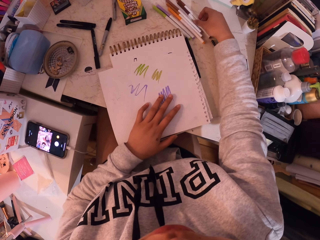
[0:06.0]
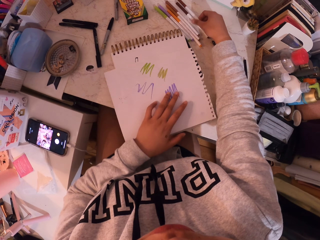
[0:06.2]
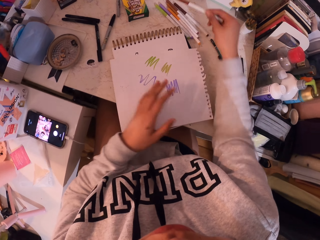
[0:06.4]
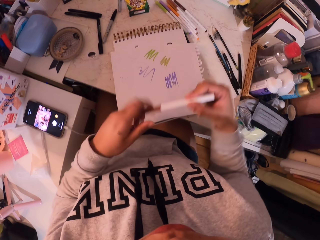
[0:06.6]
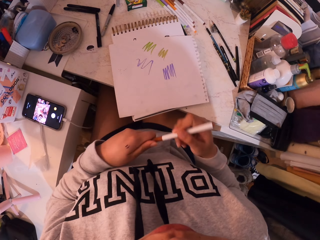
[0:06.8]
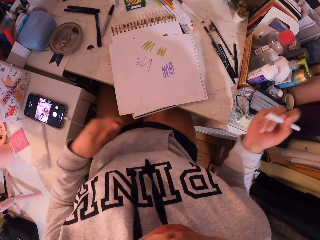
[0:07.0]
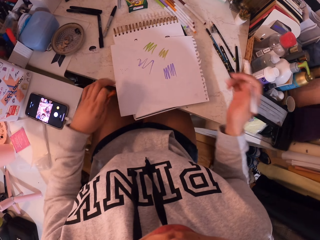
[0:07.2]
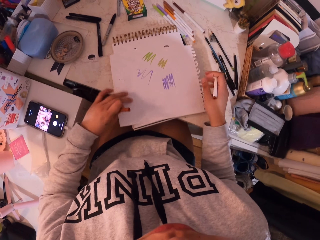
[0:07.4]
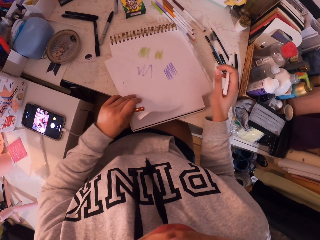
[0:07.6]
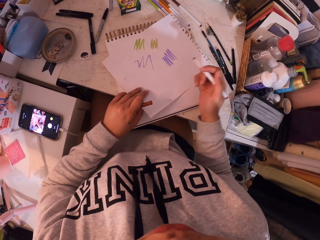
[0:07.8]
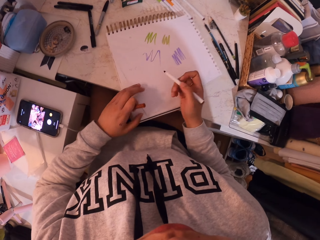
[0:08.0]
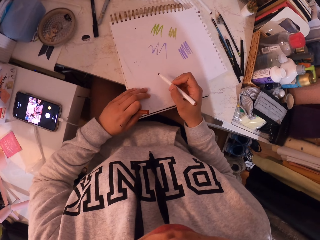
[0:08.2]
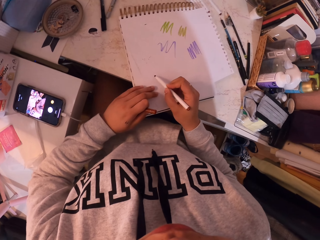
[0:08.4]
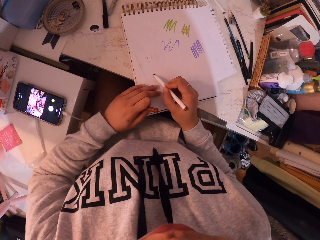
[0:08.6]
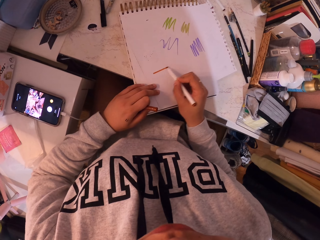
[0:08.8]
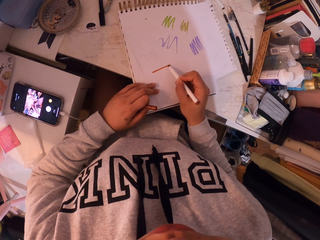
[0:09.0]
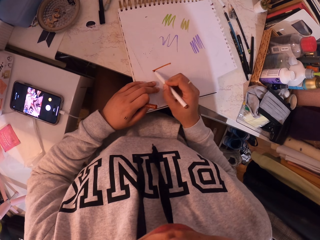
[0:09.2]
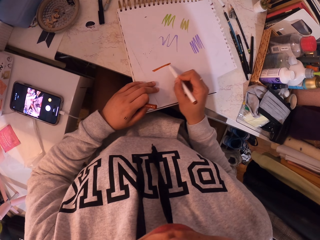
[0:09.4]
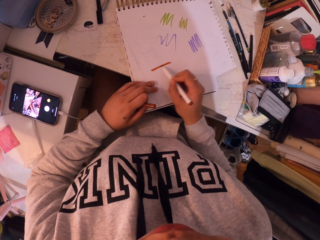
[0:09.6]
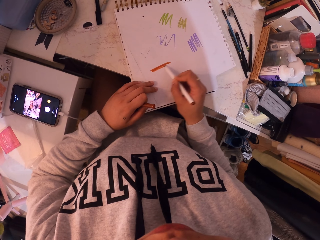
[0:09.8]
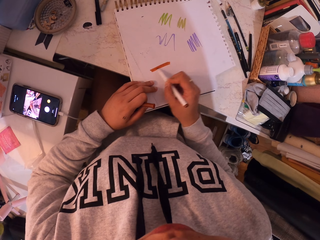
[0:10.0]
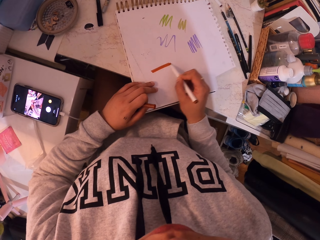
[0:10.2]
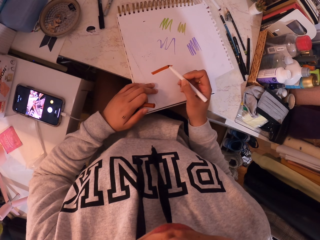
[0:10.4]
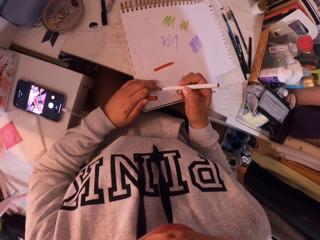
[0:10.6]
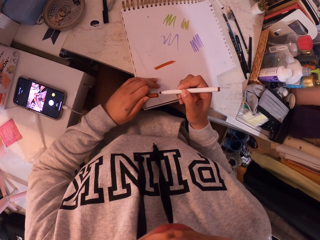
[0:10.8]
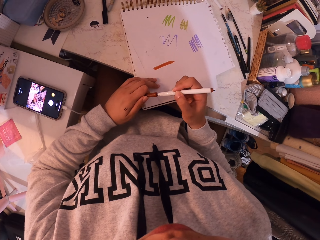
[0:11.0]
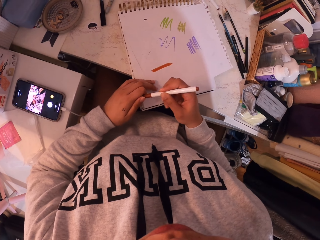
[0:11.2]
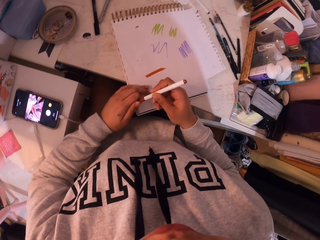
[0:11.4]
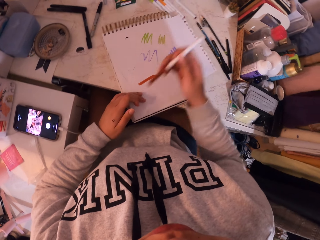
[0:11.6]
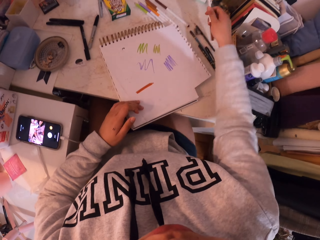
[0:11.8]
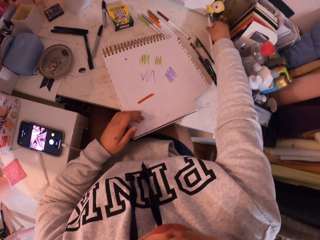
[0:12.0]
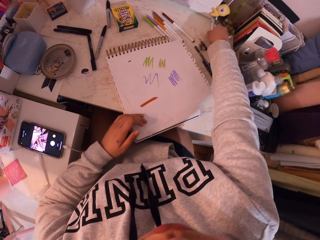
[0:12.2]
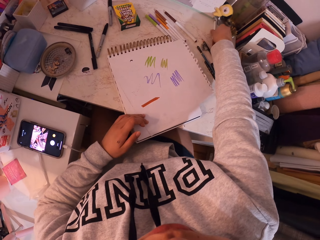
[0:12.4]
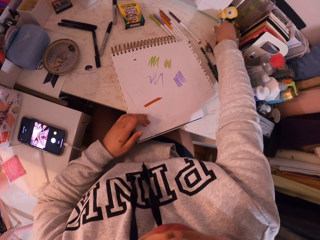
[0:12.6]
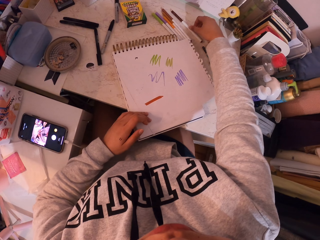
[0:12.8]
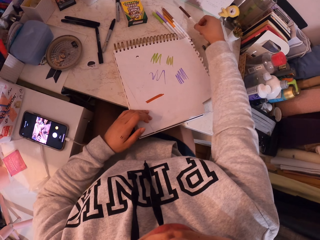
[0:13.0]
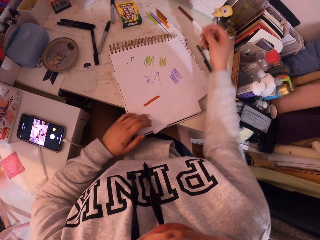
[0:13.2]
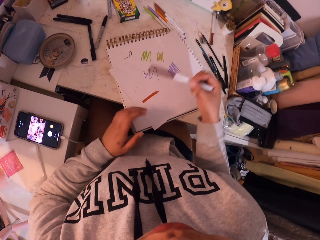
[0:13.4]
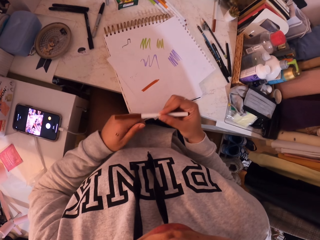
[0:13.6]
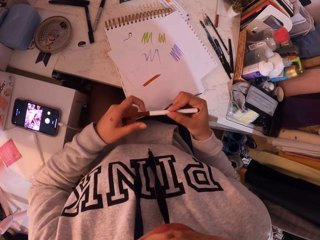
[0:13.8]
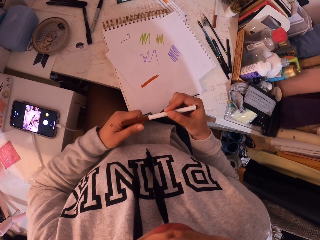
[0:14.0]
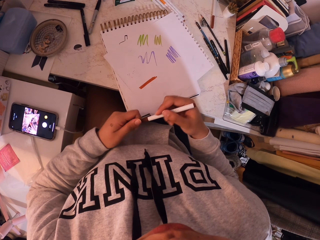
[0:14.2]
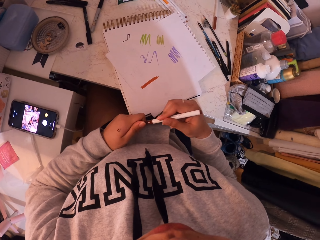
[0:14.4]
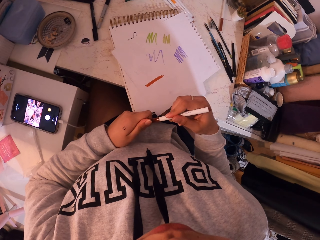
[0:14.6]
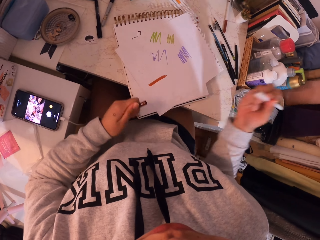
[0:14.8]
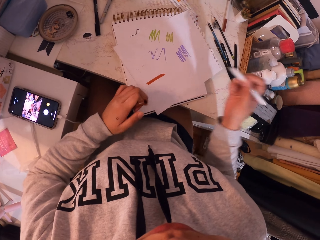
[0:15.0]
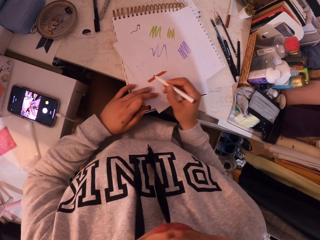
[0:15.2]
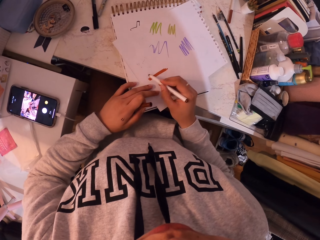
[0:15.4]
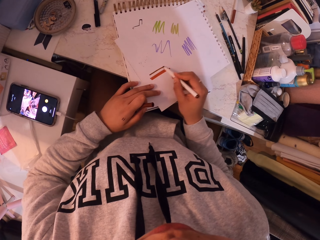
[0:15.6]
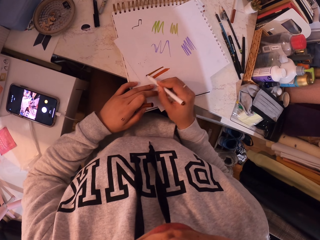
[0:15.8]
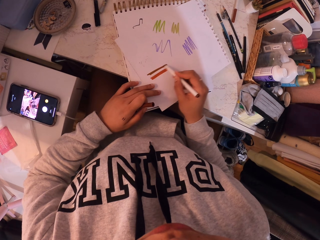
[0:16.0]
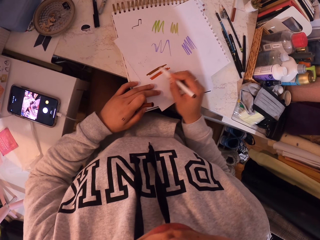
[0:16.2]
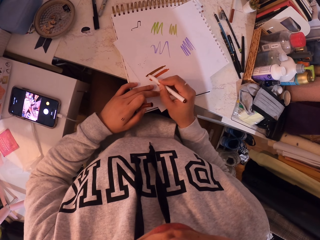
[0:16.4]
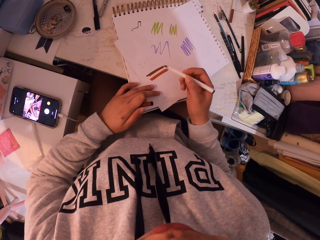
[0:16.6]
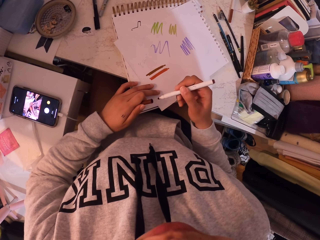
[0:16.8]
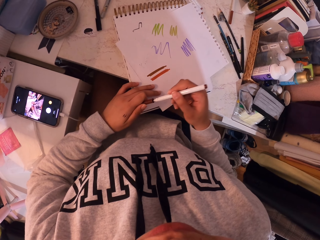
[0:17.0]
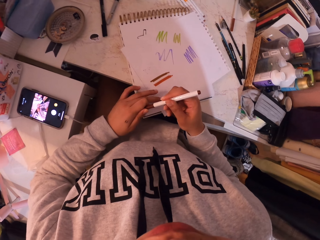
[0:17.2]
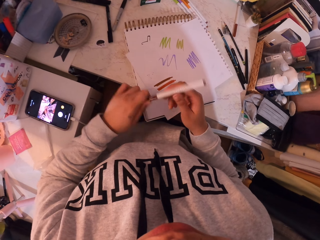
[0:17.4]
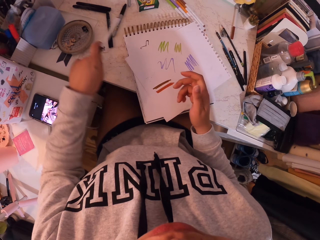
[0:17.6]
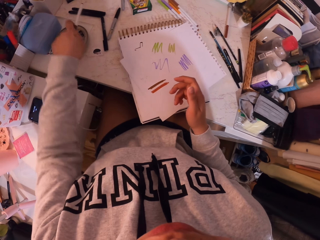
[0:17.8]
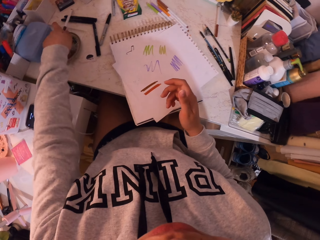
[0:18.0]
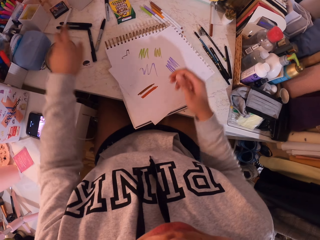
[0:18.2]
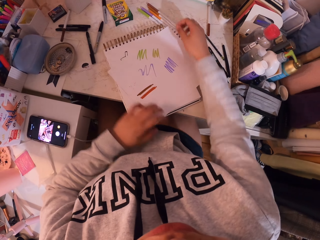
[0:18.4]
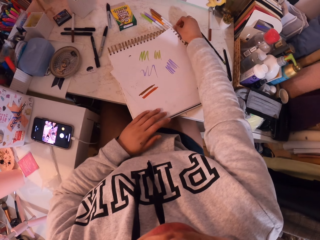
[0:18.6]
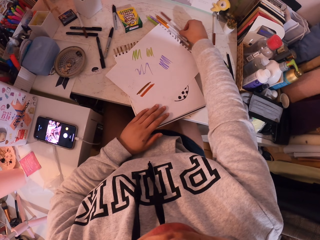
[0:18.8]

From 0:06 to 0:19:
The camera wearer opens the pen. They draw a thick line on the paper. They close the pen and put the pen on the table. They pick another pen from the table. They open the pen. They draw a thick line on the paper. They close the pen and put the pen on the table.

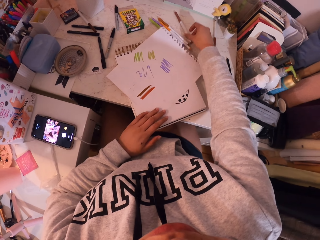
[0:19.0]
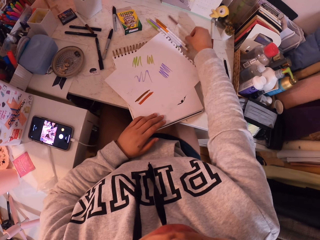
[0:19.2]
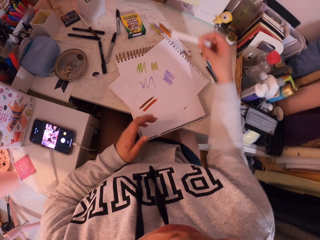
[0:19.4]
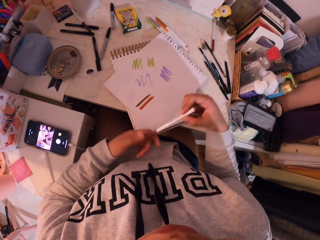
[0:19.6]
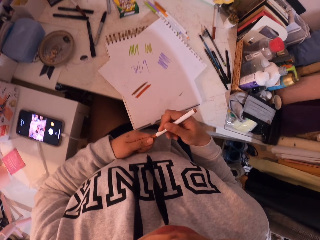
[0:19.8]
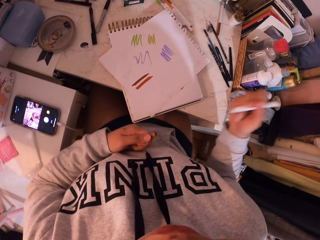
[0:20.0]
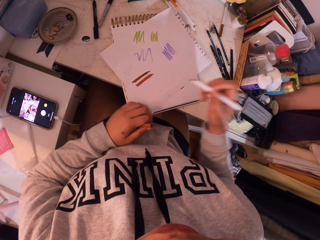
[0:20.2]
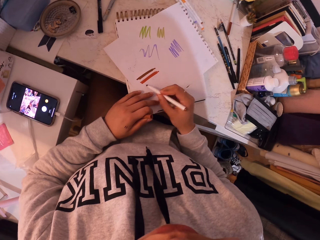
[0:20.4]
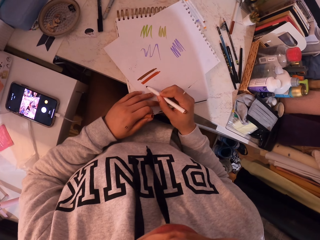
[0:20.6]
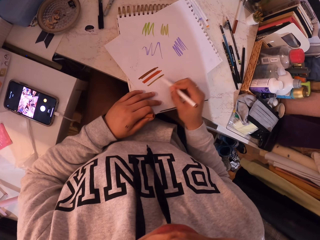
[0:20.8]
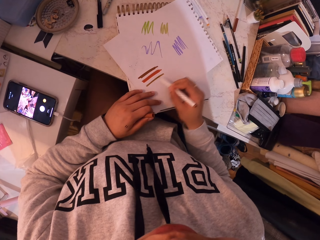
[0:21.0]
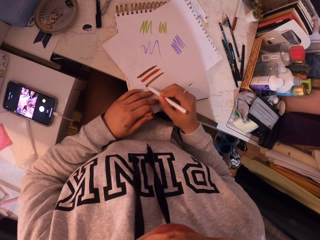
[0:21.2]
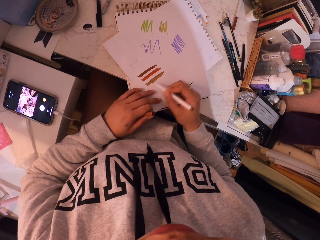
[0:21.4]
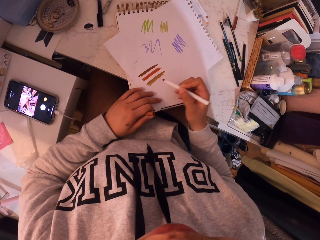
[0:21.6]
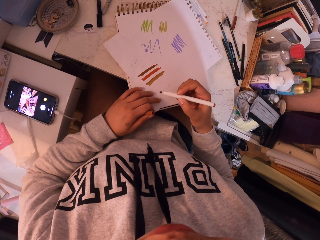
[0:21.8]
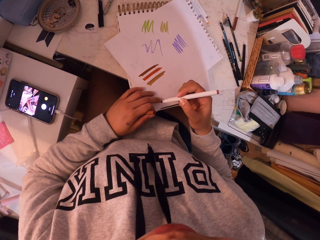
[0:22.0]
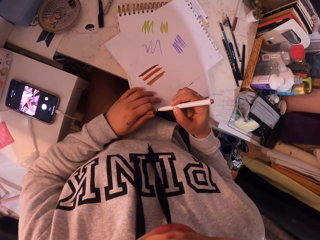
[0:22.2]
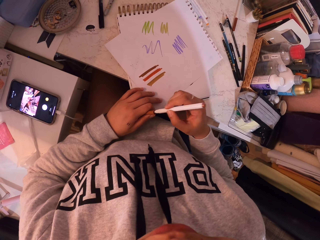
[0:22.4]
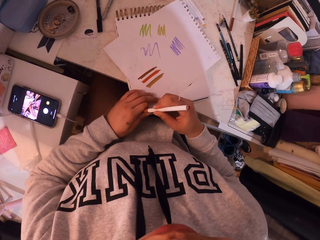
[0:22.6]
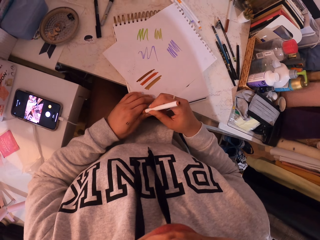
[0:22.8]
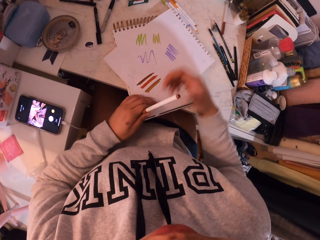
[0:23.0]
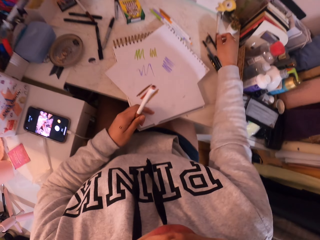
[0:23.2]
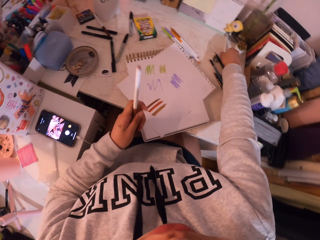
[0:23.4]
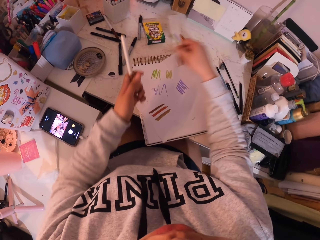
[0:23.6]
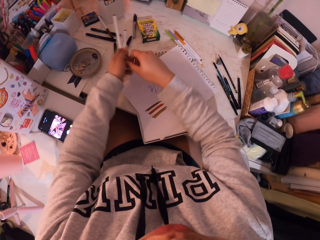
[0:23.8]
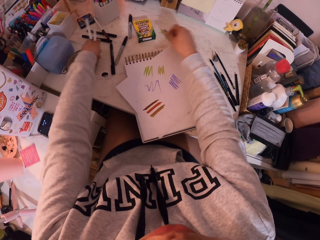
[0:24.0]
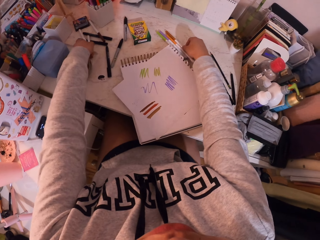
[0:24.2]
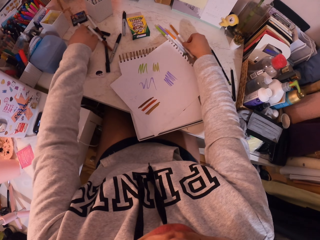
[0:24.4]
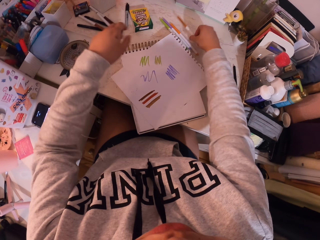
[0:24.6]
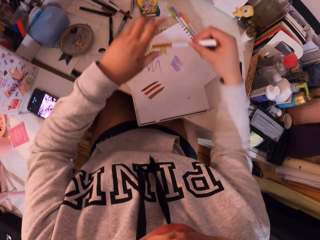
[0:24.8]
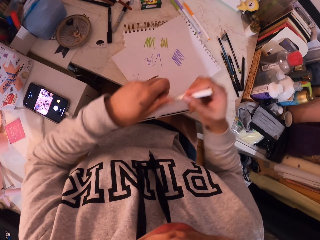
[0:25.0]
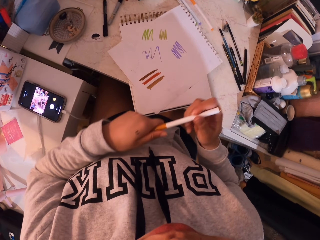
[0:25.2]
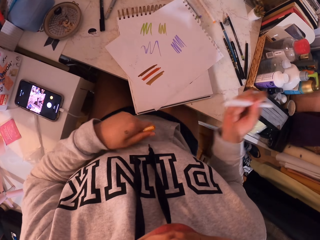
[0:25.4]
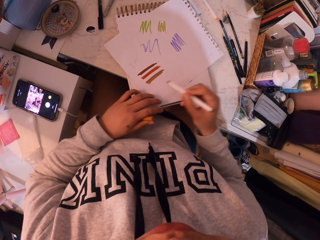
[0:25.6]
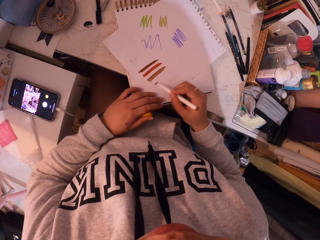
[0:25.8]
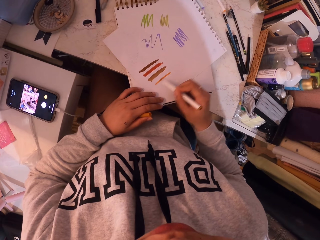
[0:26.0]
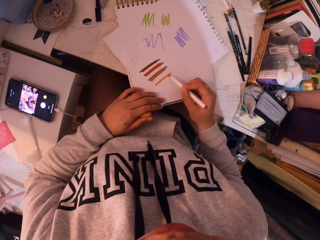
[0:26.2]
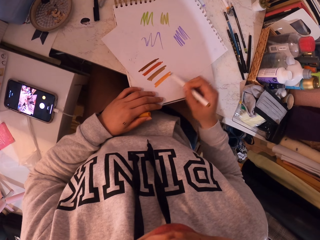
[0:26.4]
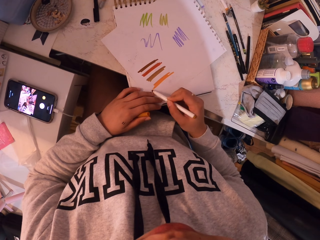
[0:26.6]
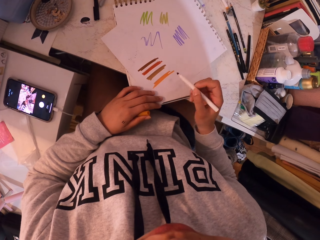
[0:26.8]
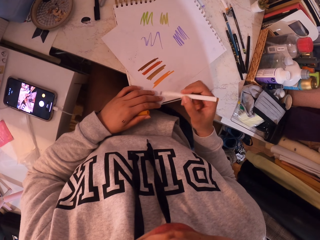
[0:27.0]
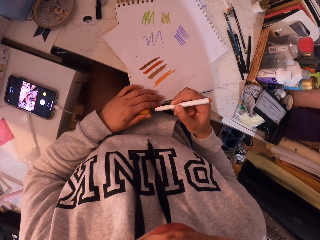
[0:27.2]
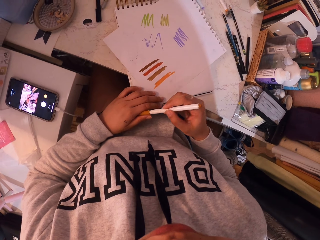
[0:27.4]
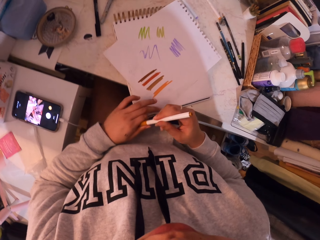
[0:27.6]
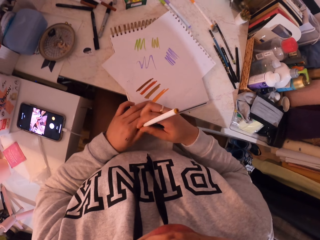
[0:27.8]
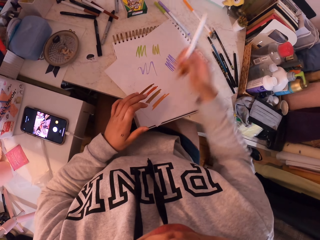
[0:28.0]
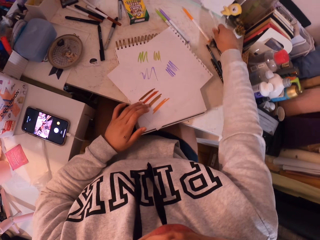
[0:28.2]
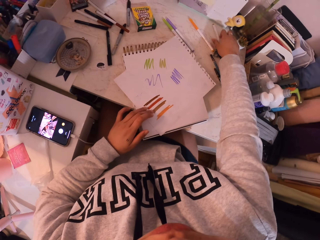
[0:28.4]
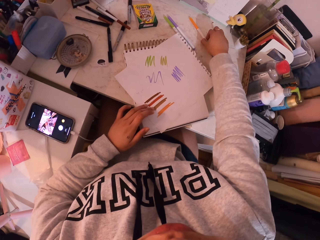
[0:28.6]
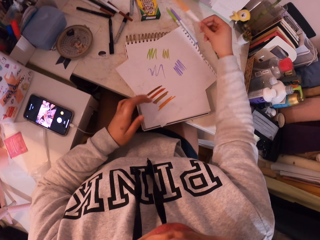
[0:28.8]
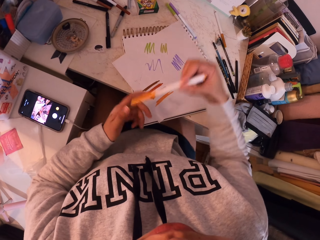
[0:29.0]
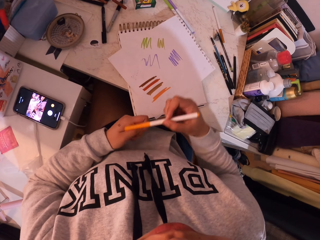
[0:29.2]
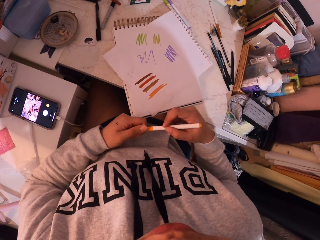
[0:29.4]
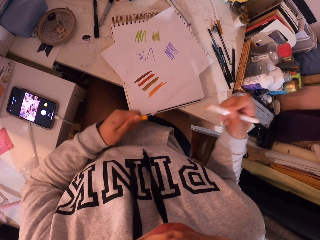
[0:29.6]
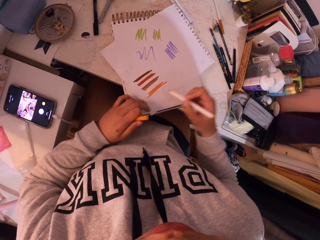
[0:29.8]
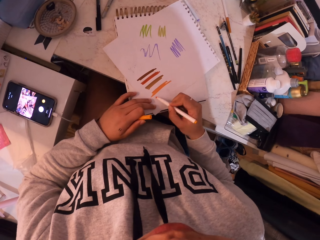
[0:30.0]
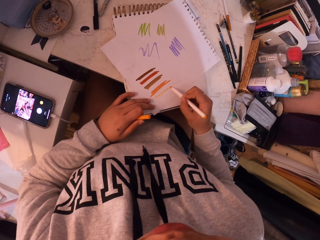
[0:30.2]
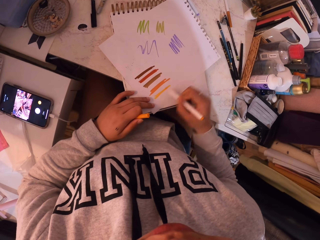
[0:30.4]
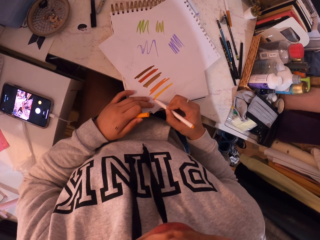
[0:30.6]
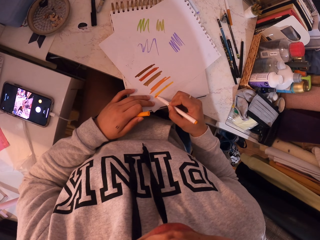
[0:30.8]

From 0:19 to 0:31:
The camera wearer picks another pen from the table. They open the color. They draw a thick line on the paper. They close the pen and put the pen on the table. They pick another pen from the table. They open the pen. They draw a thick line on the paper. They close the pen and put the pen on the table. They pick another pen from the table. They open the pen. They draw a thick line on the paper.
